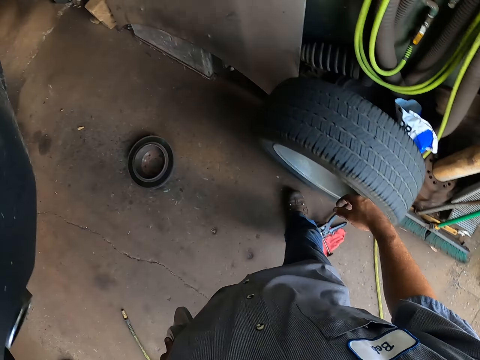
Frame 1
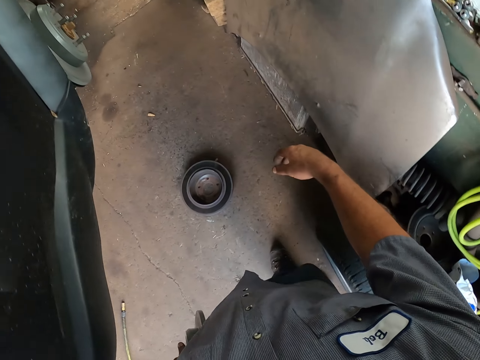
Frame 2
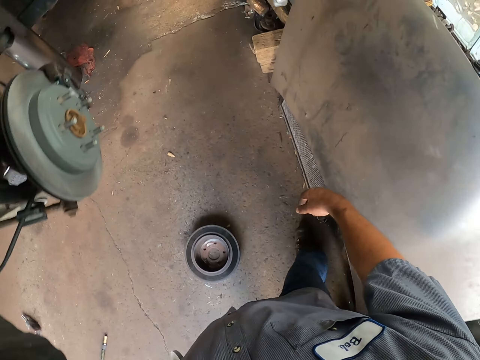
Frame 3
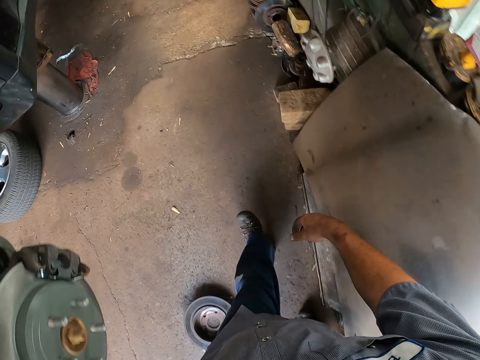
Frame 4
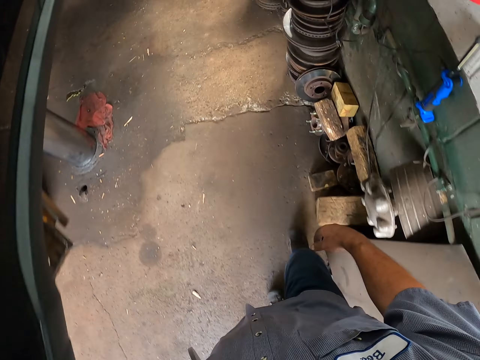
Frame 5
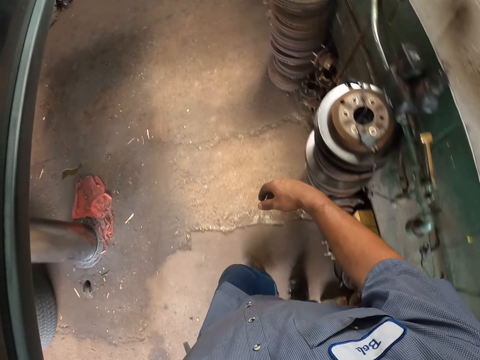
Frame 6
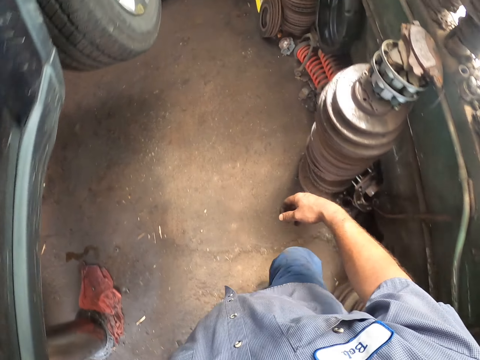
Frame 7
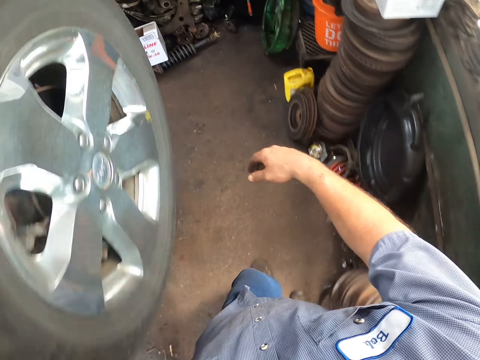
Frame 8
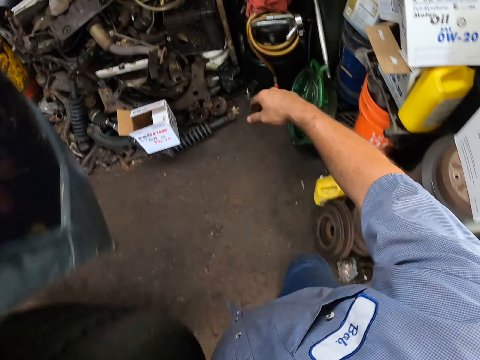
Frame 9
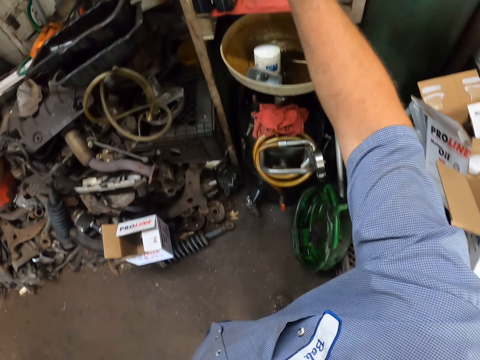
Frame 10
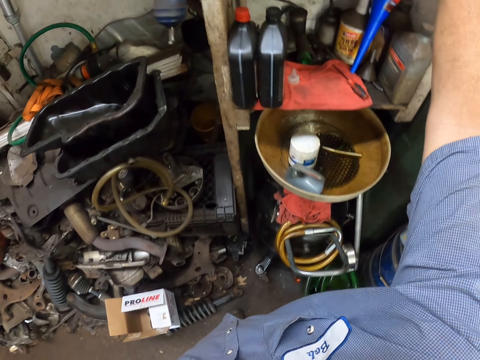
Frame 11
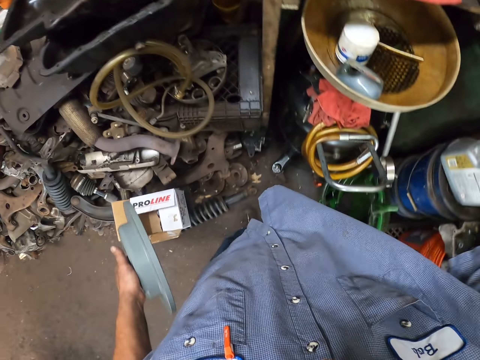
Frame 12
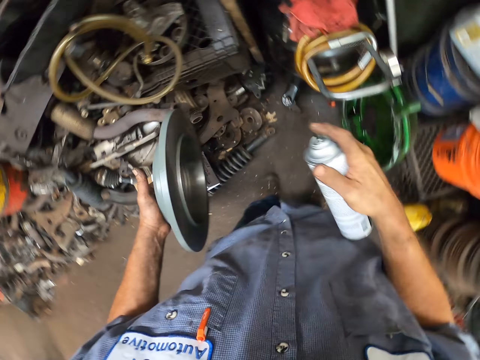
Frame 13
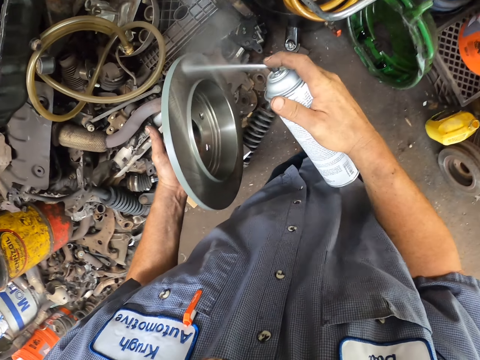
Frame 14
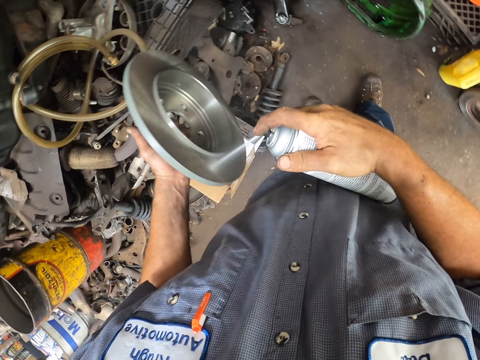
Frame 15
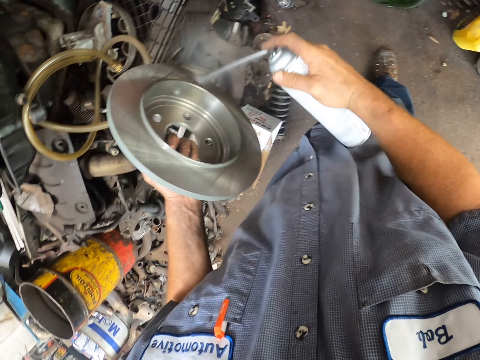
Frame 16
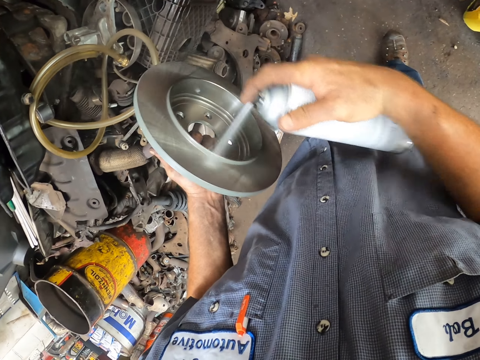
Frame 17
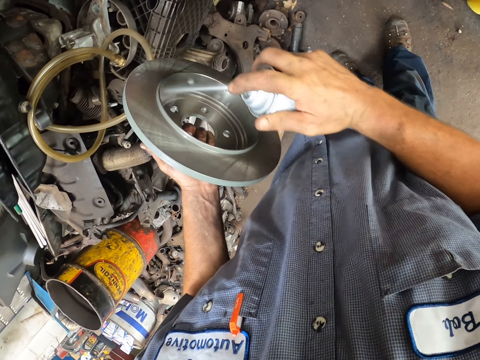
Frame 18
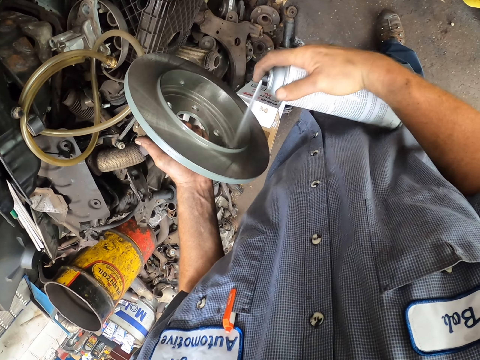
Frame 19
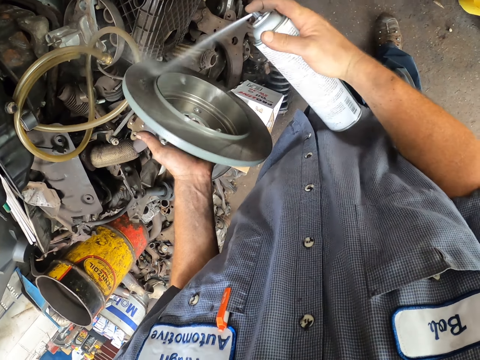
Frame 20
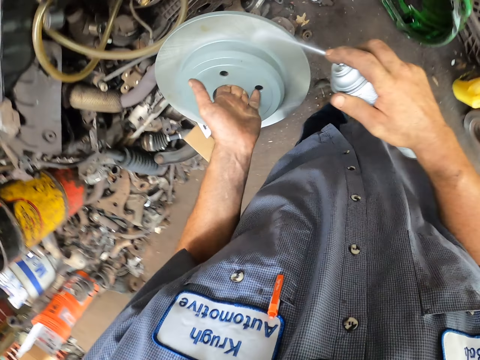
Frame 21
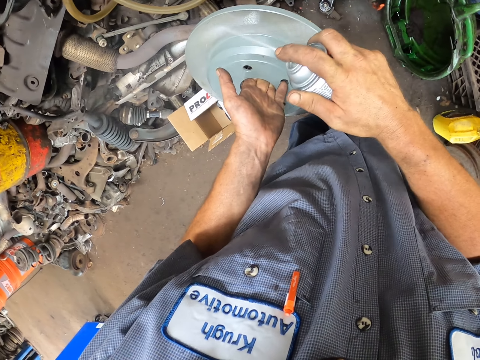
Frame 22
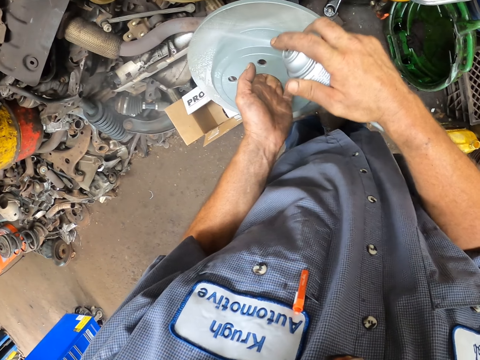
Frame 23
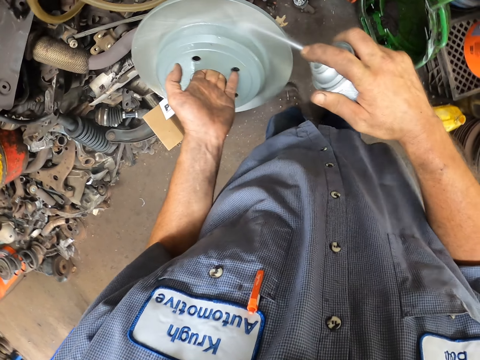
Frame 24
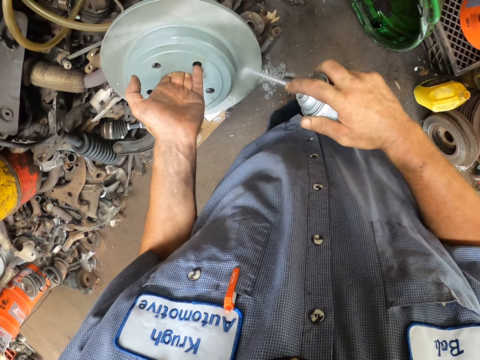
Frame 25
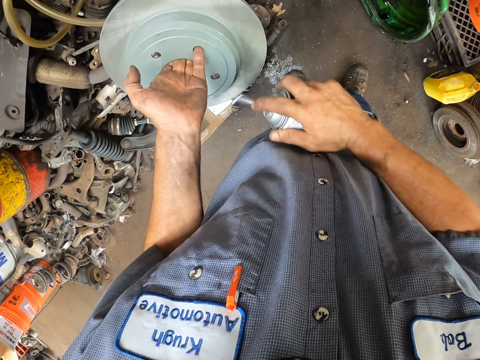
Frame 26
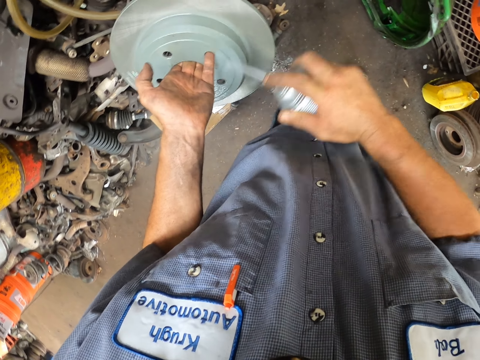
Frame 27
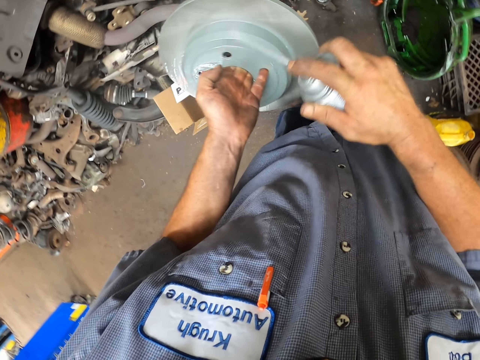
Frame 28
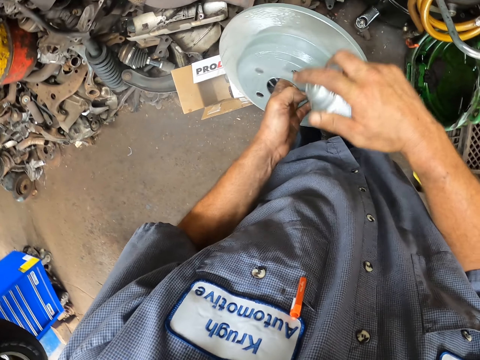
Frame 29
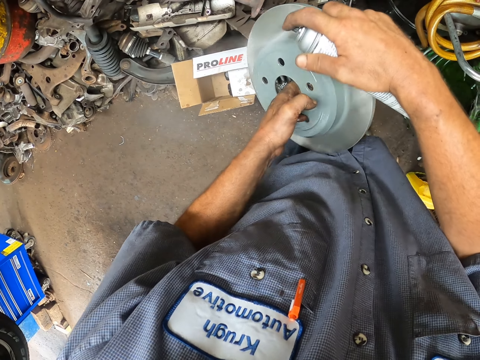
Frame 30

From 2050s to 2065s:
The camera wearer lifts the hand up. They hold the brake cleaner spray in the hand. They spray the brake disc with the brake cleaner. They pick a spraying bottle.

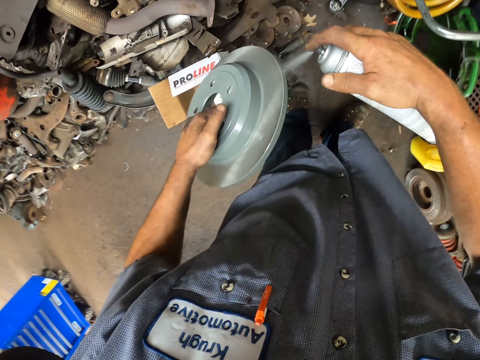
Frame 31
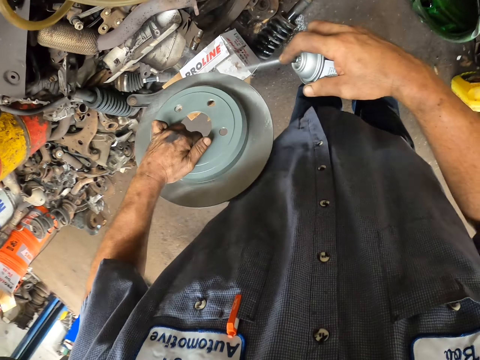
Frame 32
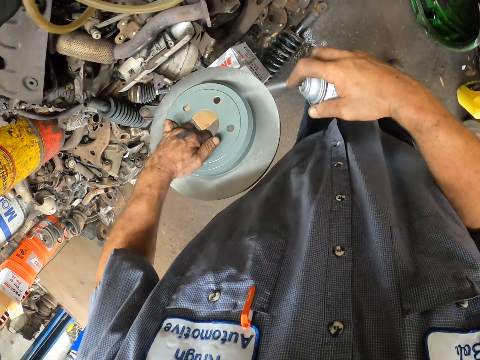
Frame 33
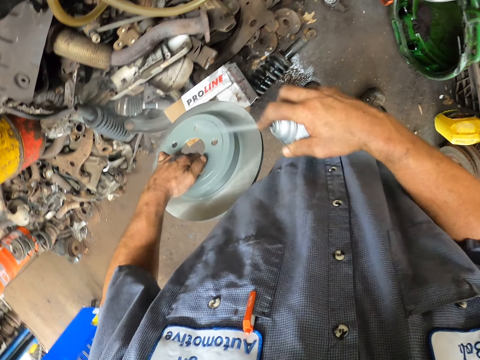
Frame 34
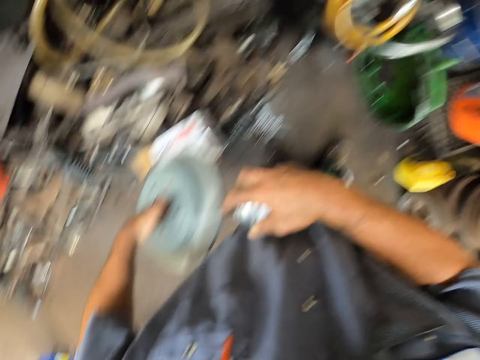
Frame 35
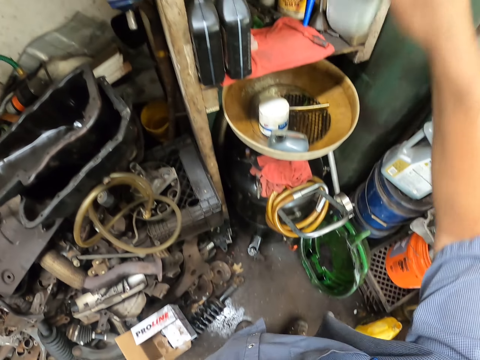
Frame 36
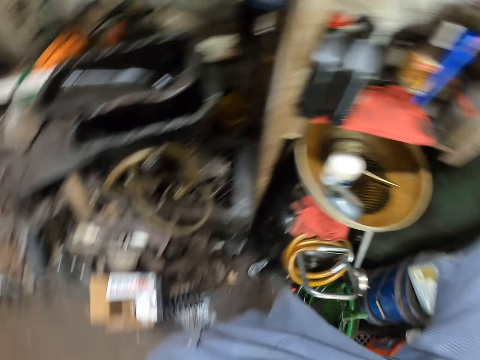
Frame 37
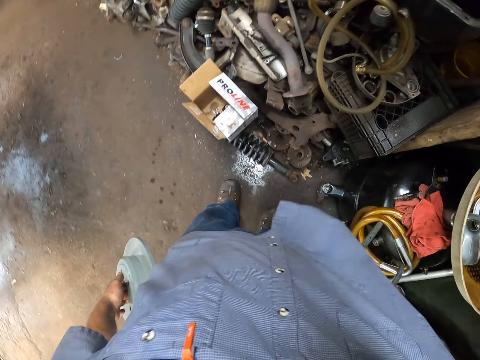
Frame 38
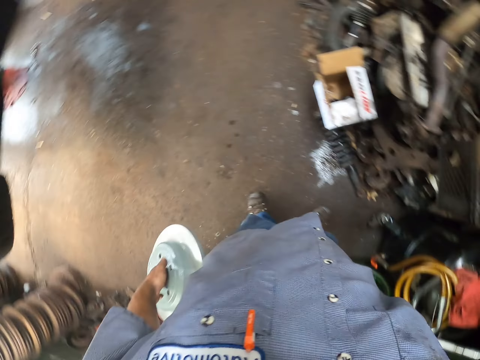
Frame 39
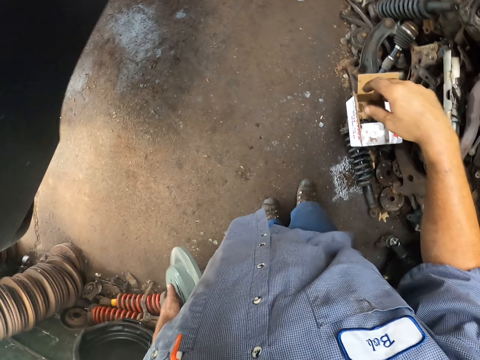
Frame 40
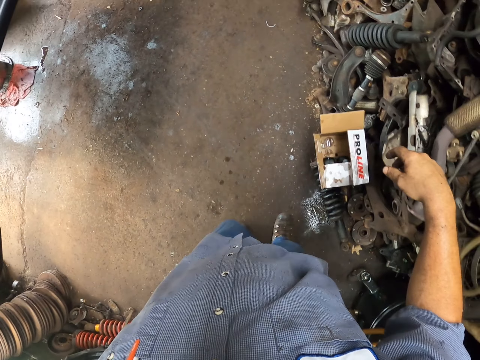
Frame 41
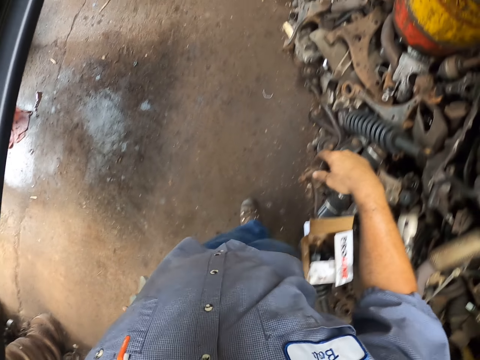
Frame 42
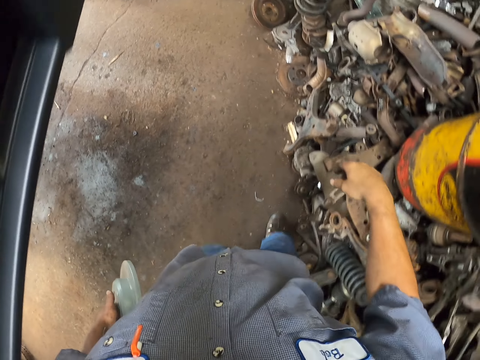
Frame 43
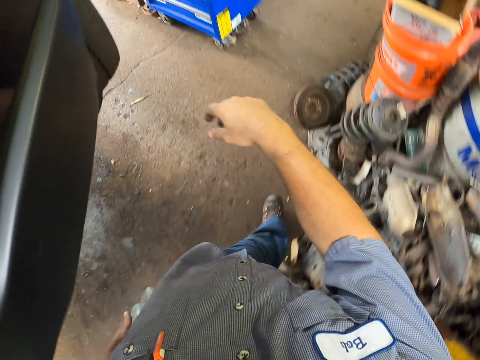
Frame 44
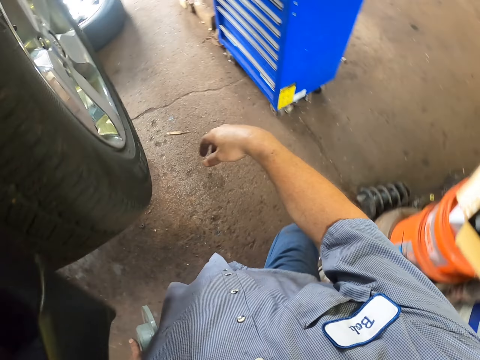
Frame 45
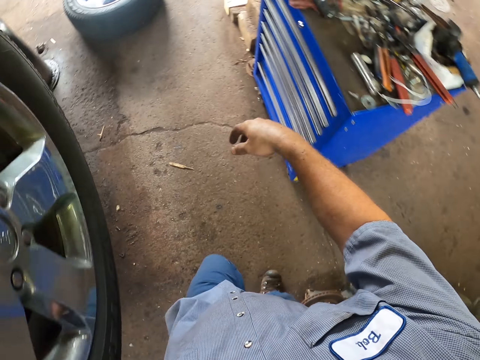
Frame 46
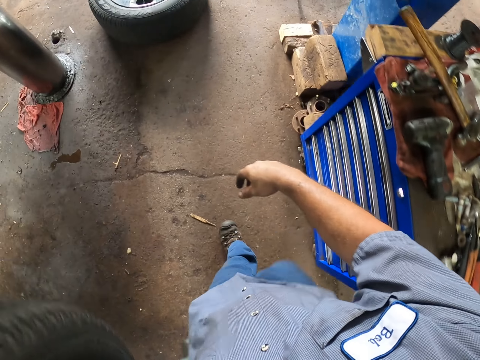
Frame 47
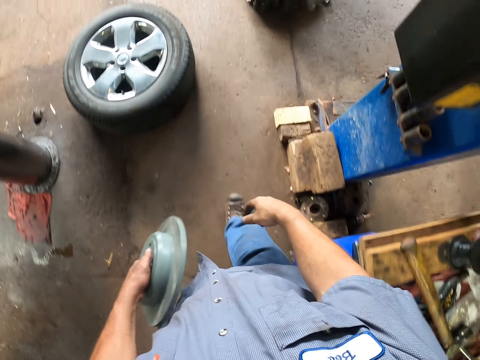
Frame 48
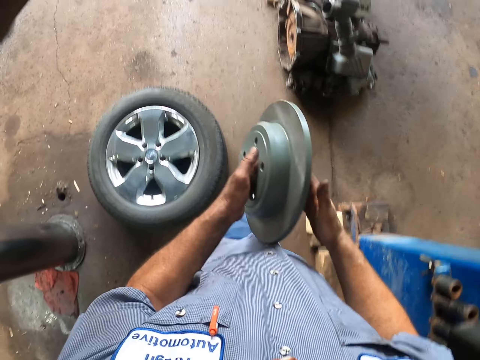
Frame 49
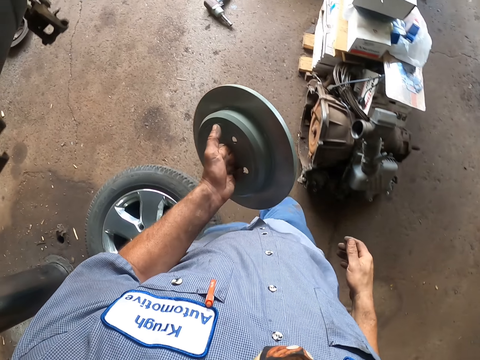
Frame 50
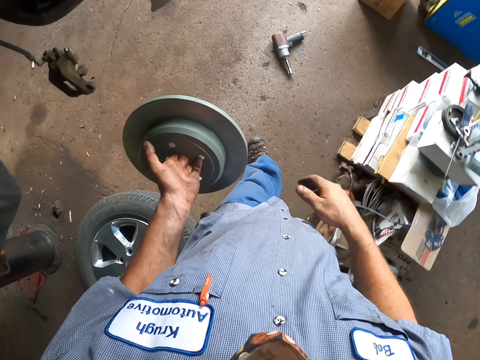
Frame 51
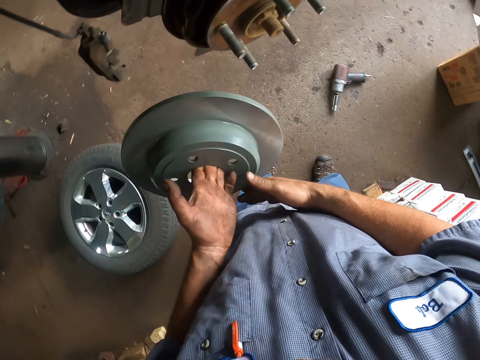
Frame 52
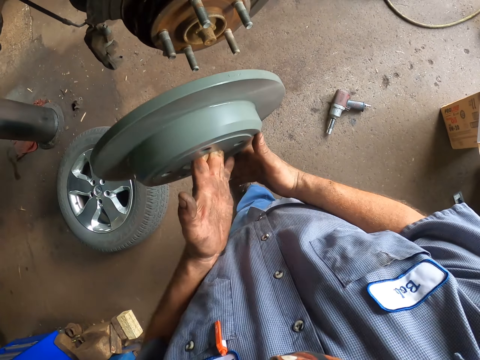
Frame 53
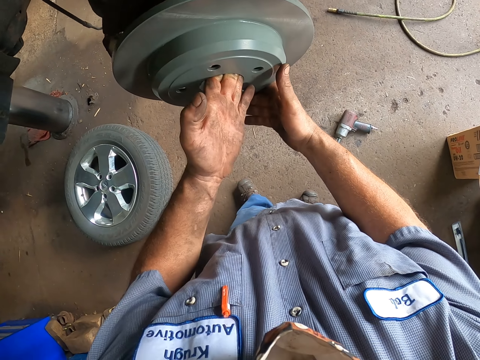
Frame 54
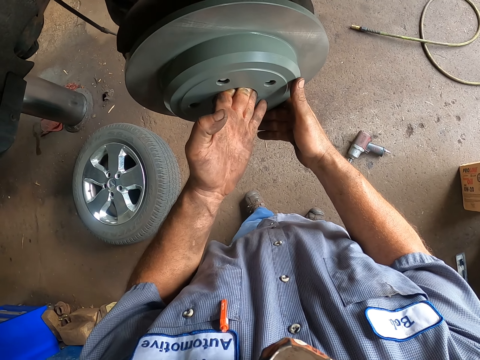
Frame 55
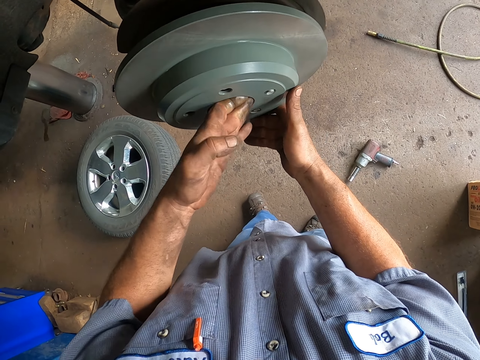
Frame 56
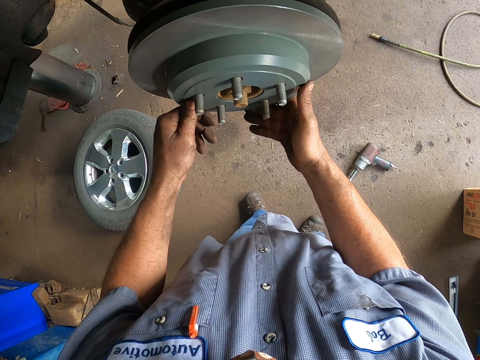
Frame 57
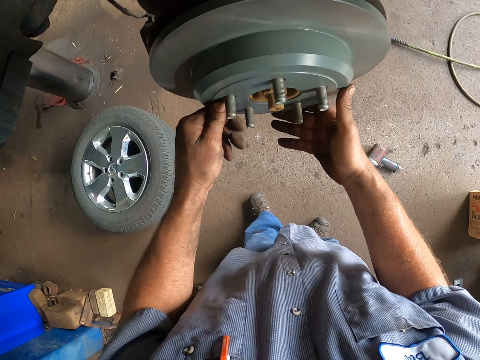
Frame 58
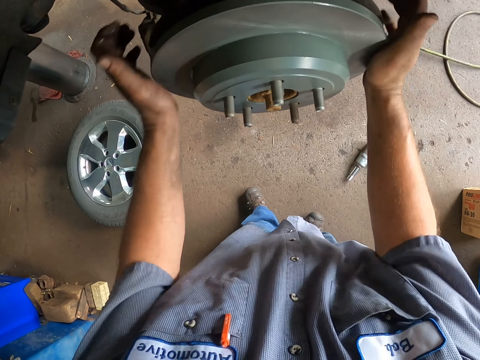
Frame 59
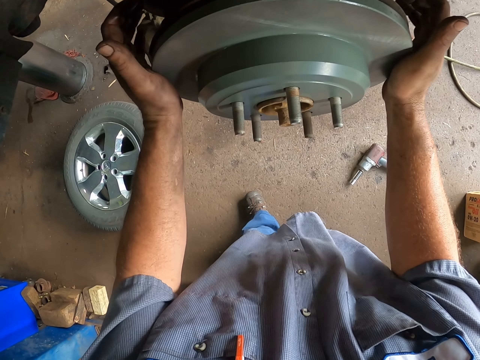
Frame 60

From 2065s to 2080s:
The camera wearer lifts the hand up. They walk in the garage and look around. They put the brake disc on the wheel hub.
